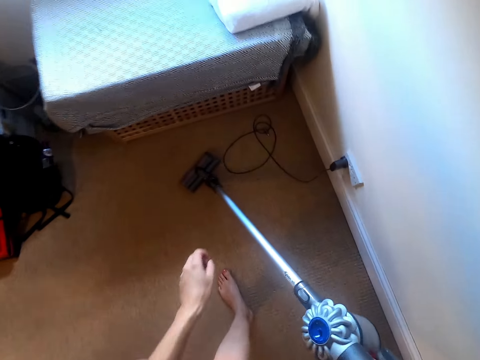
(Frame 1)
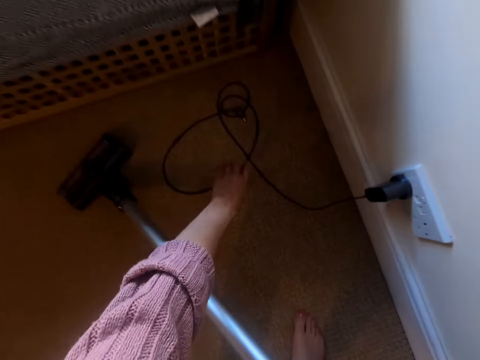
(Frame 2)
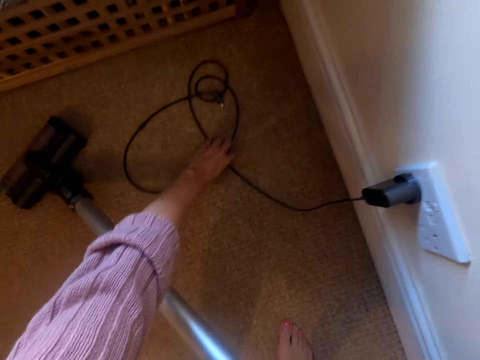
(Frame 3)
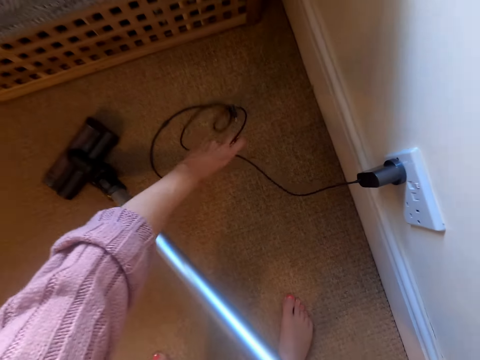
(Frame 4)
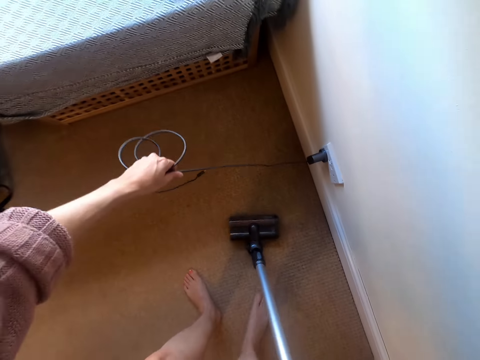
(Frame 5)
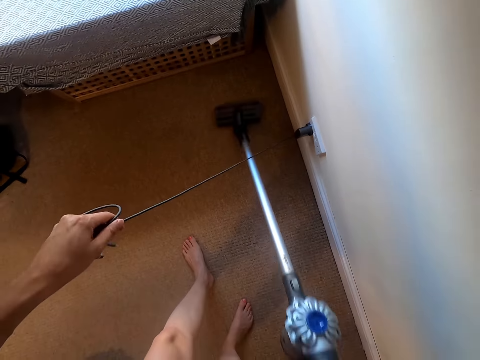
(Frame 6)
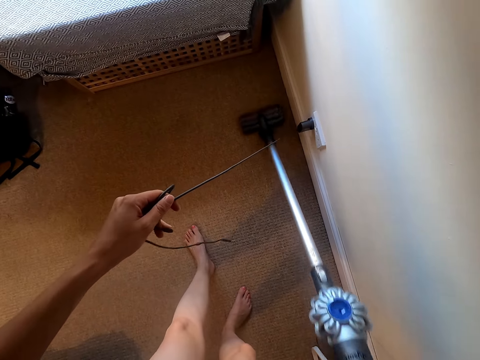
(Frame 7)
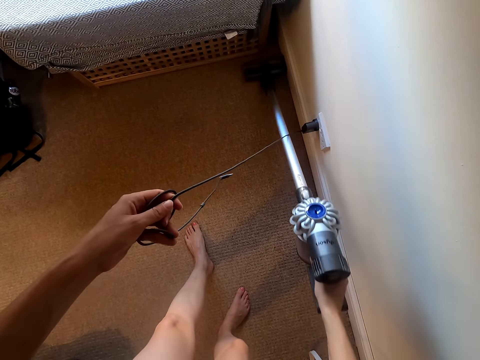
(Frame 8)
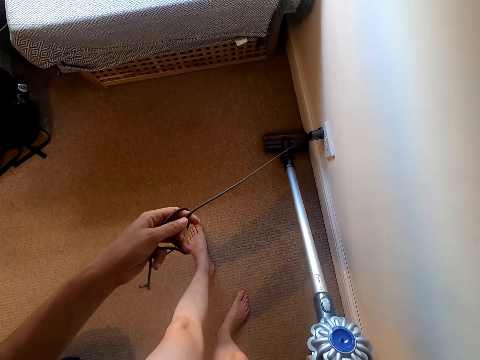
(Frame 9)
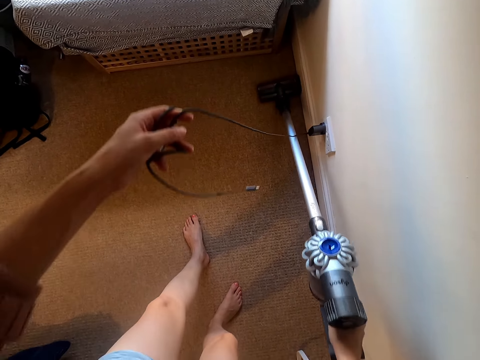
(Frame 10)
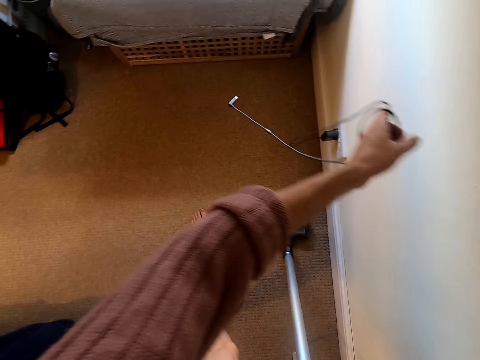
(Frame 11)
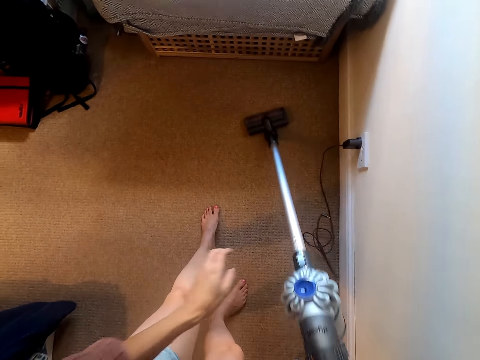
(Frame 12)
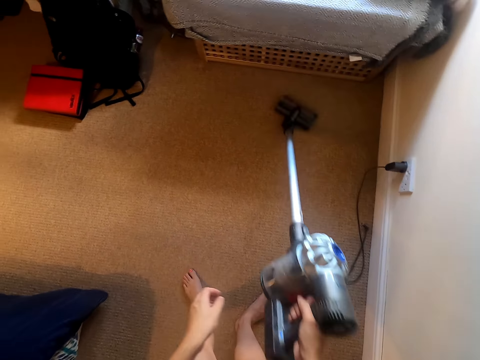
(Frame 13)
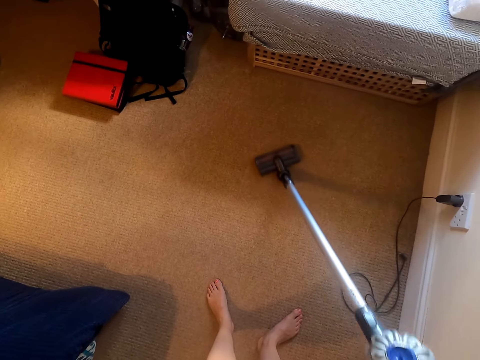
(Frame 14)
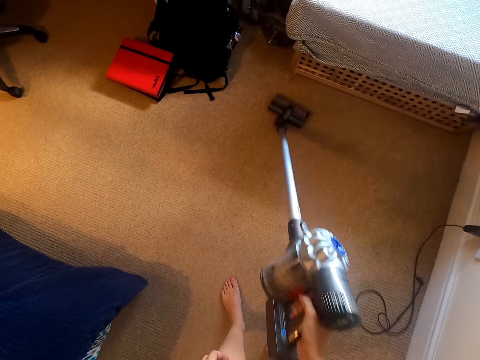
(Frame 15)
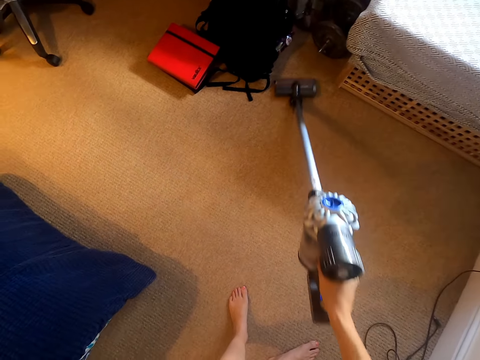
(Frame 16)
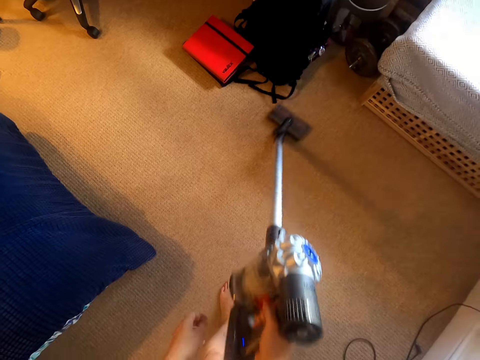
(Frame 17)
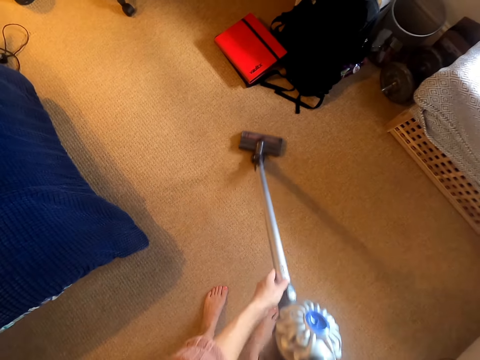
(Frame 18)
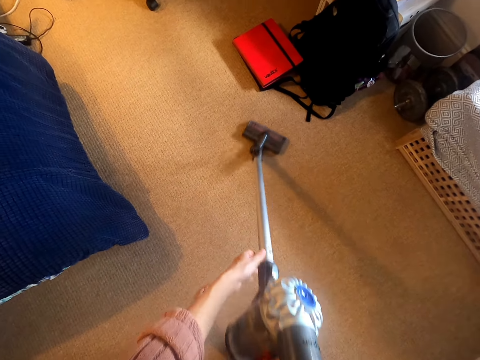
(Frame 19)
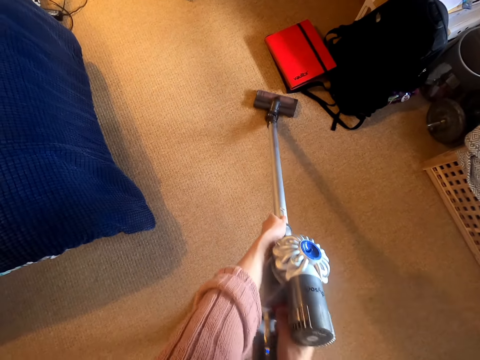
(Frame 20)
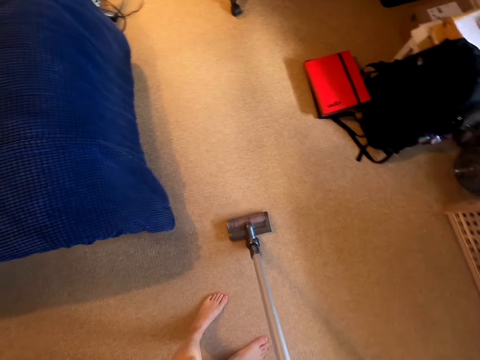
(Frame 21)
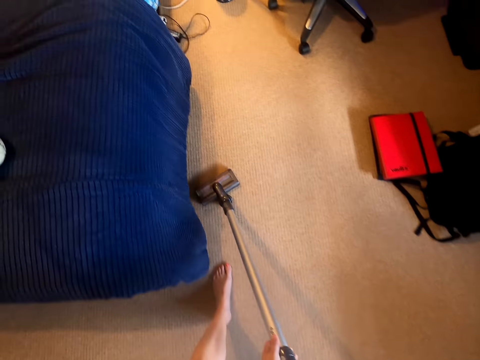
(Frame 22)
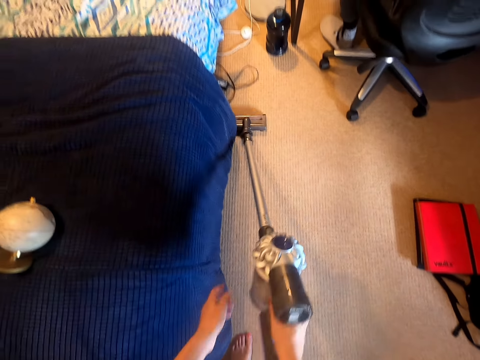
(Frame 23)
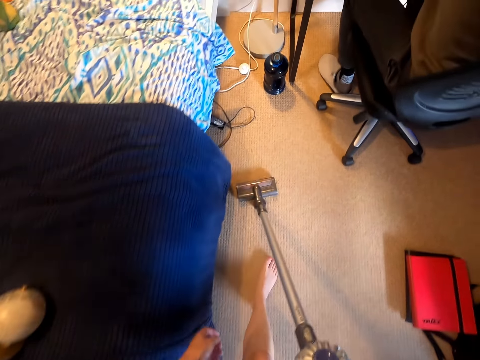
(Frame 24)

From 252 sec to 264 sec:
The camera wearer picks up something on the floor. They clean the floor with a vacuum cleaner. They throw something away. They clean the floor with the vacuum cleaner.

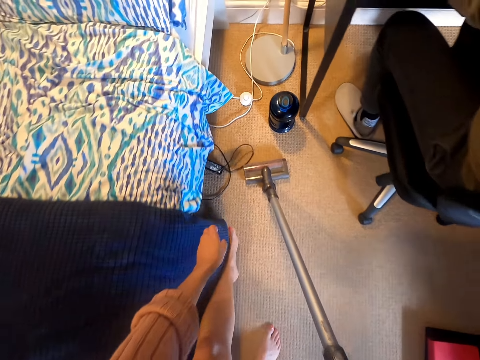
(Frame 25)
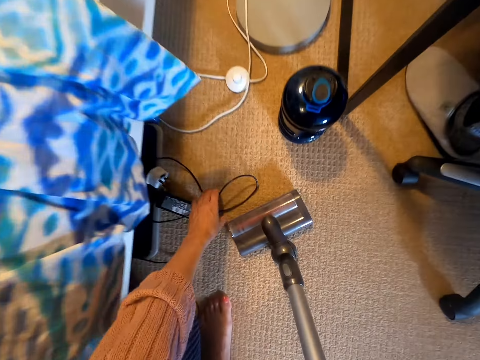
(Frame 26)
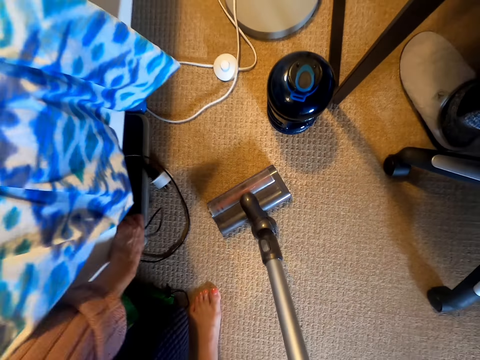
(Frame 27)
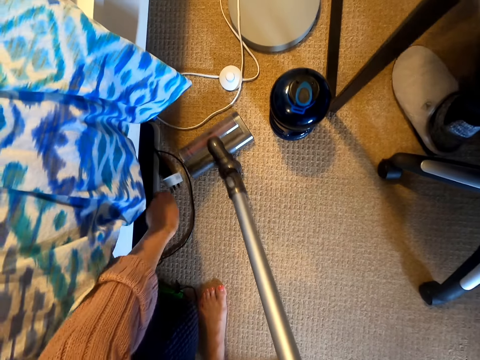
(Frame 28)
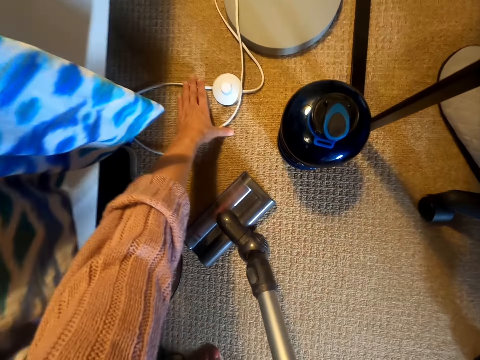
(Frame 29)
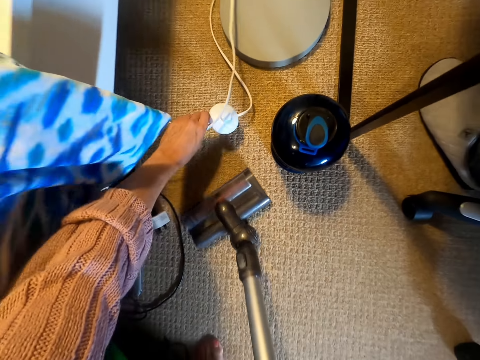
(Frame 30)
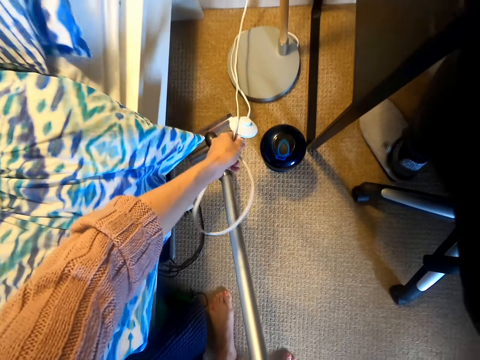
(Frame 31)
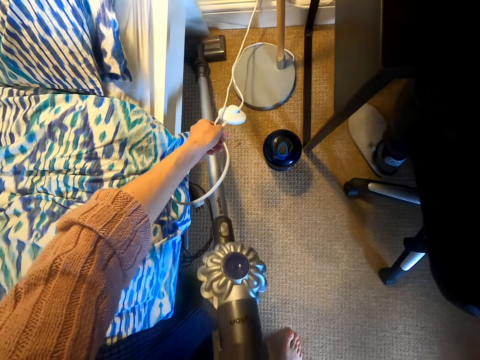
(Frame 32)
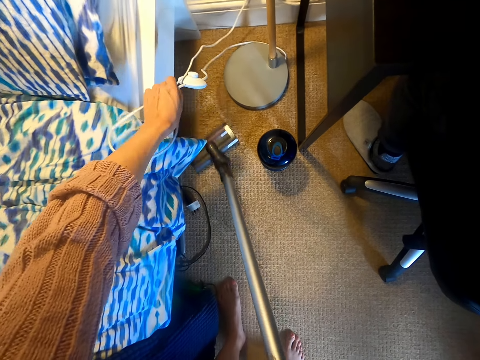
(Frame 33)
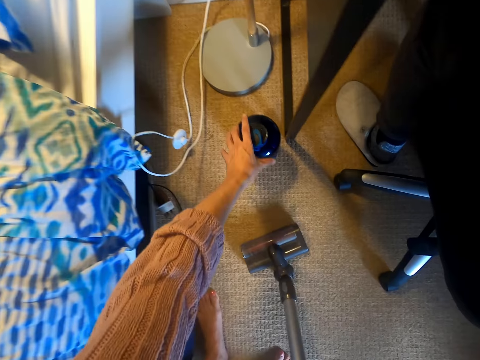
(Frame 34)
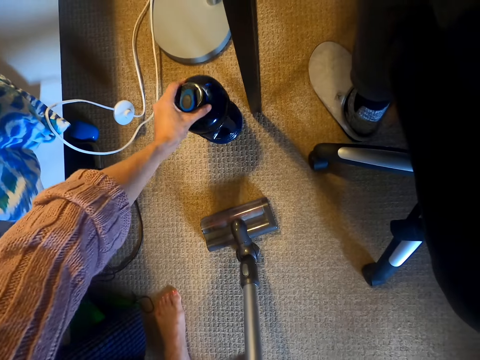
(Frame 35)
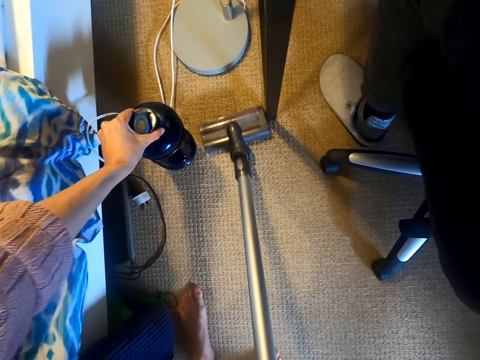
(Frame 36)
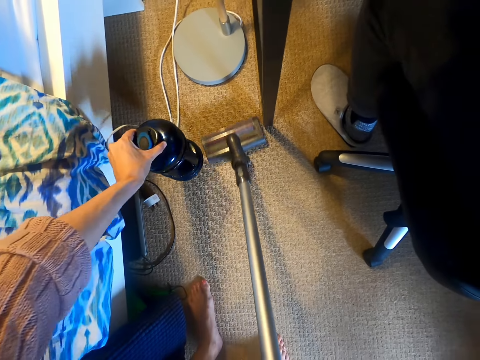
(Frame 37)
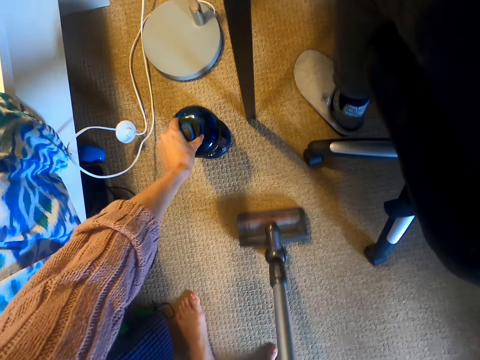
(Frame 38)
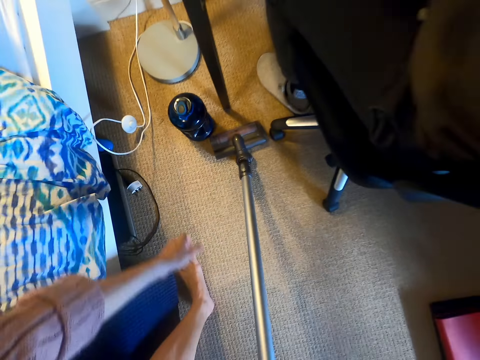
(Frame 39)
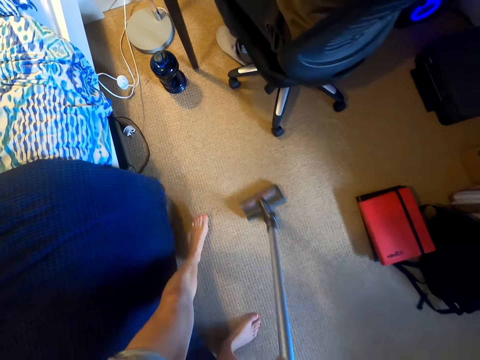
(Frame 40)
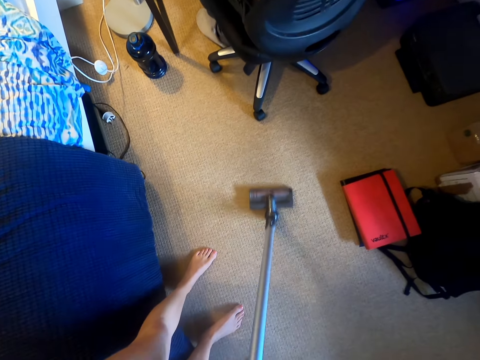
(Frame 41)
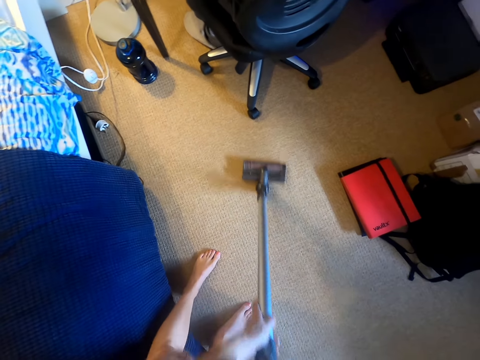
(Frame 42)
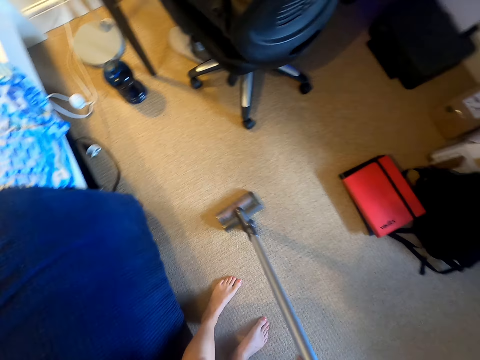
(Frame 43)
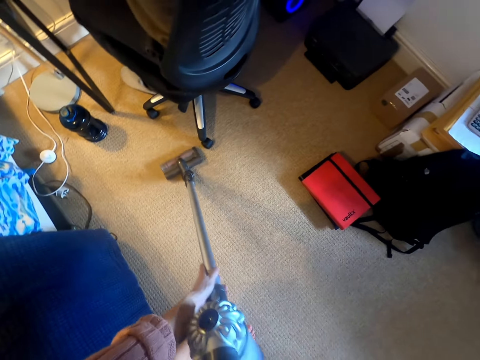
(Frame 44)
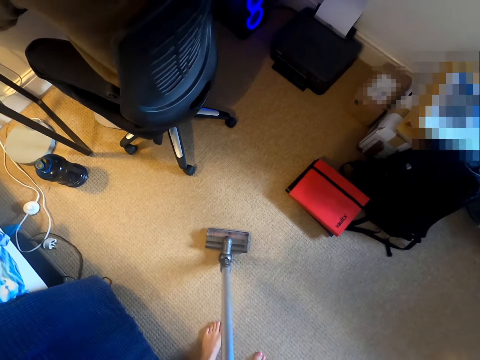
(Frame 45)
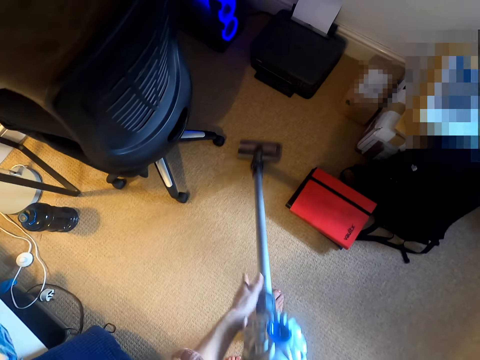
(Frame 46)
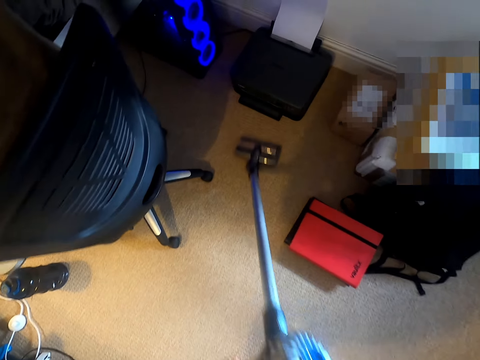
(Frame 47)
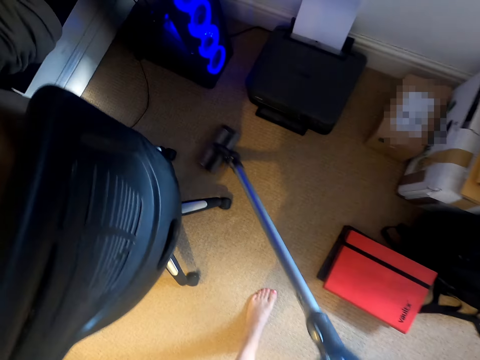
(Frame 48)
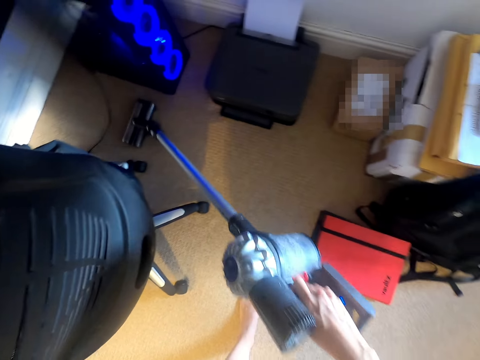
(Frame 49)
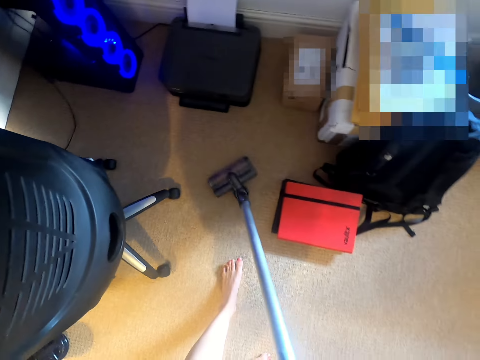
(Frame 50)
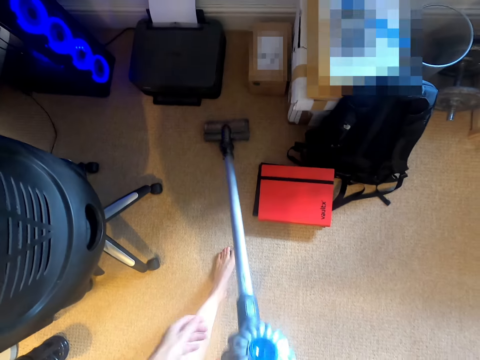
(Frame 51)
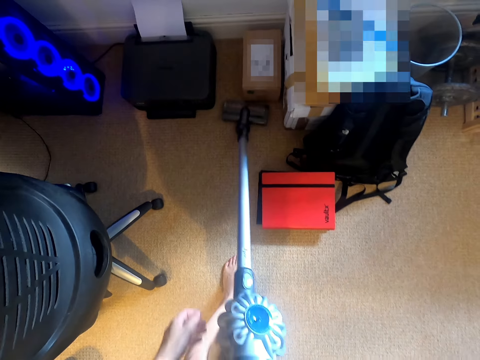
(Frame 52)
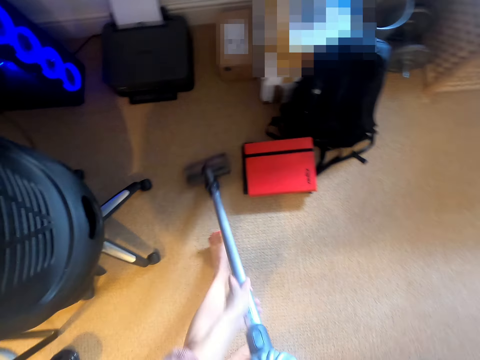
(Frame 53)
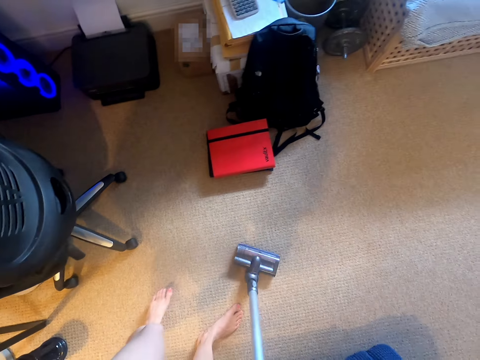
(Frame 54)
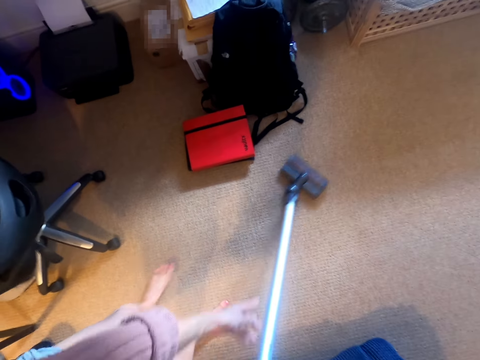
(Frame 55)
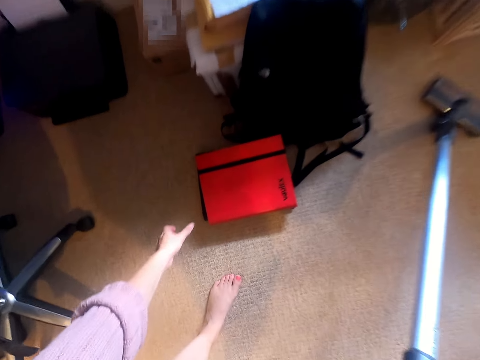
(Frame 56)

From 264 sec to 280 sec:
The camera wearer moves a wire on the floor. They move the wire again. They clean the floor with a vacuum cleaner. They move something on the floor. They clean the floor with the vacuum cleaner.
